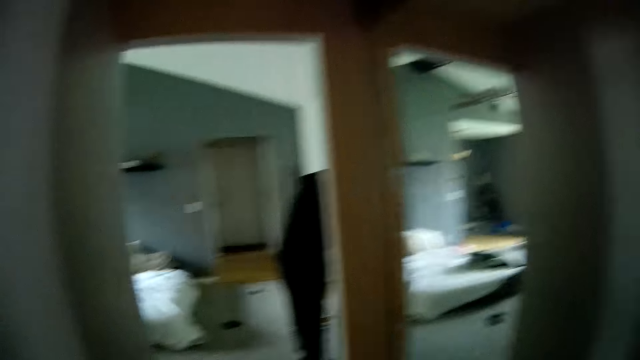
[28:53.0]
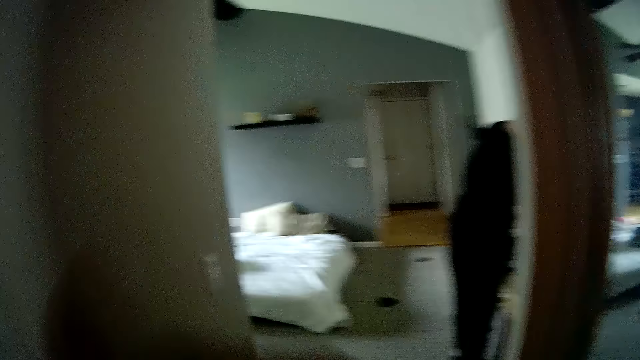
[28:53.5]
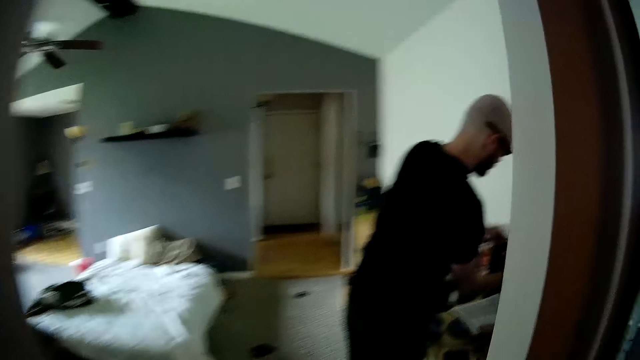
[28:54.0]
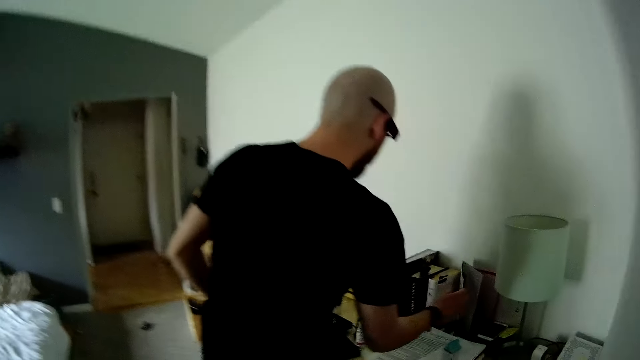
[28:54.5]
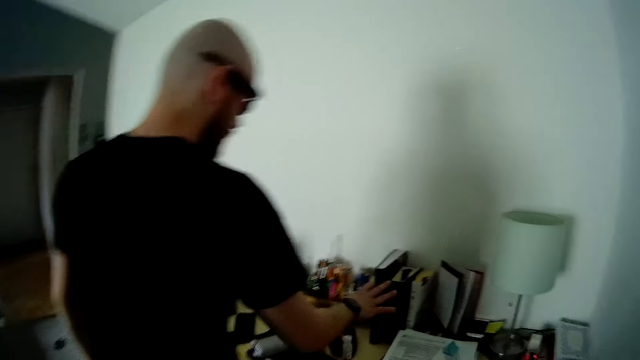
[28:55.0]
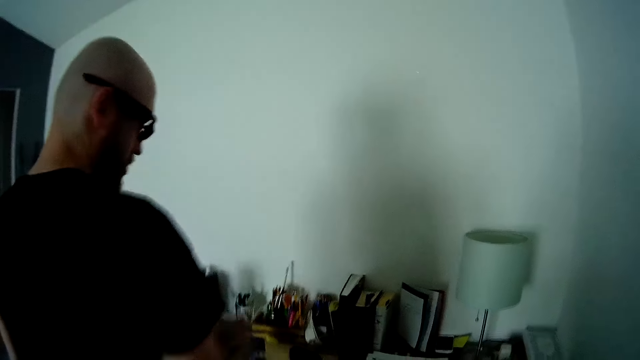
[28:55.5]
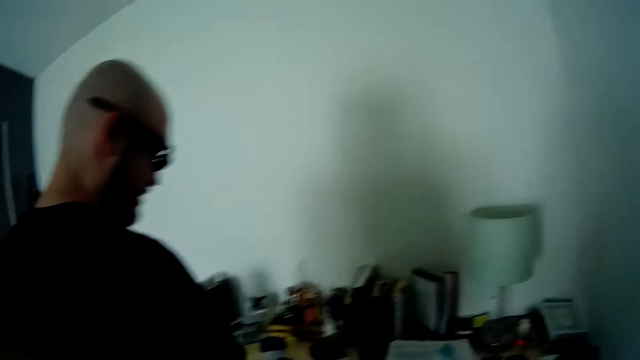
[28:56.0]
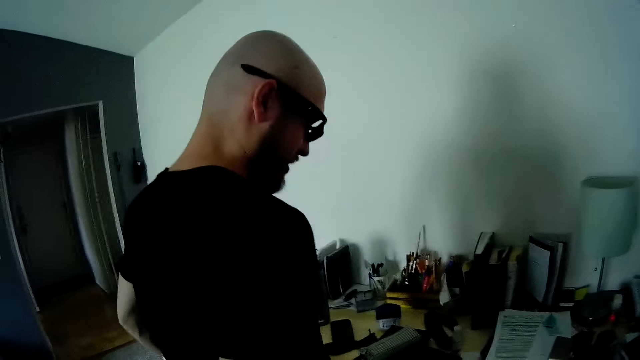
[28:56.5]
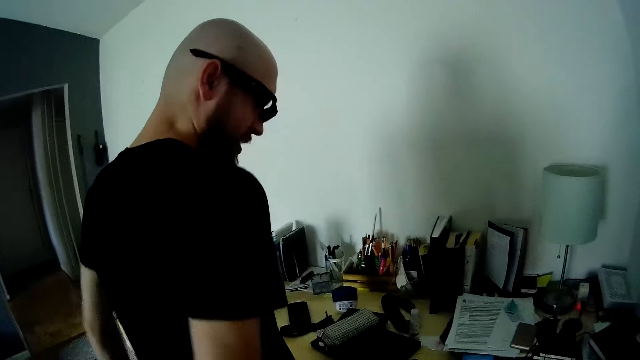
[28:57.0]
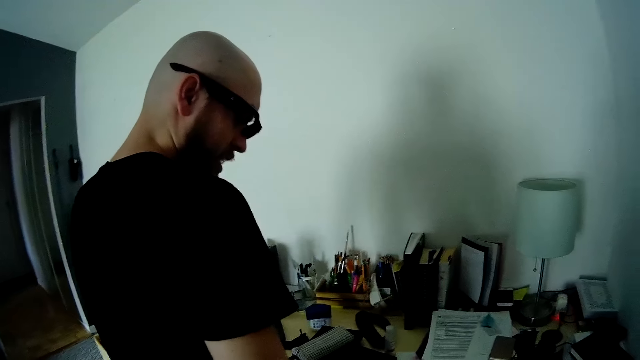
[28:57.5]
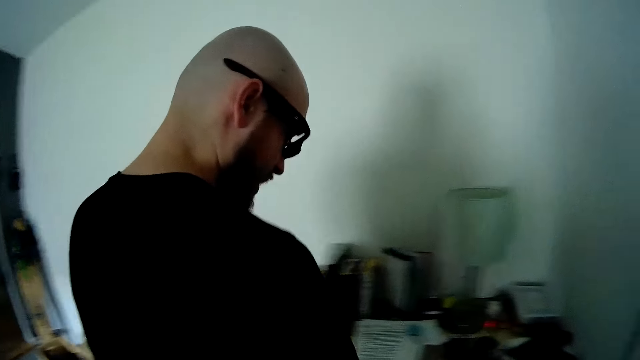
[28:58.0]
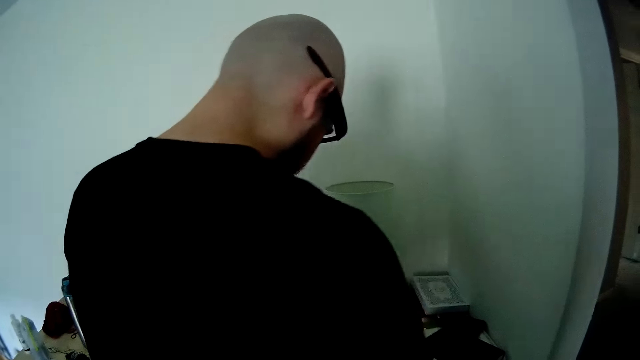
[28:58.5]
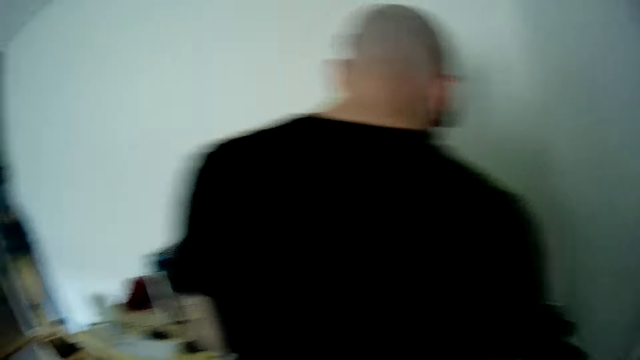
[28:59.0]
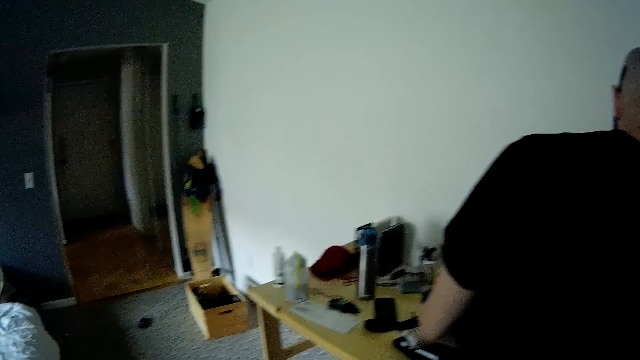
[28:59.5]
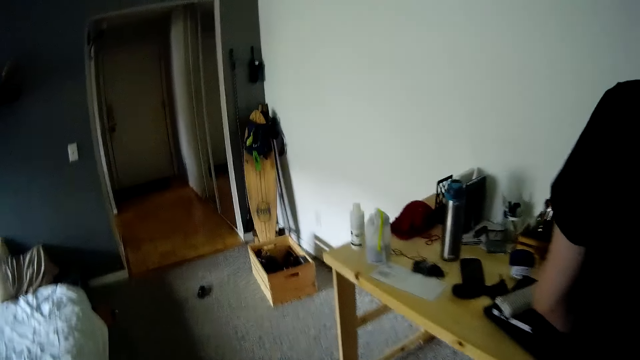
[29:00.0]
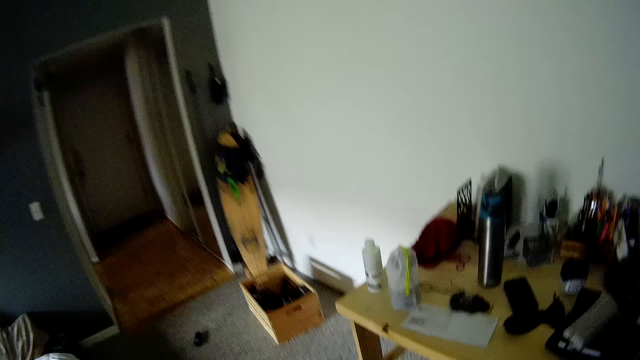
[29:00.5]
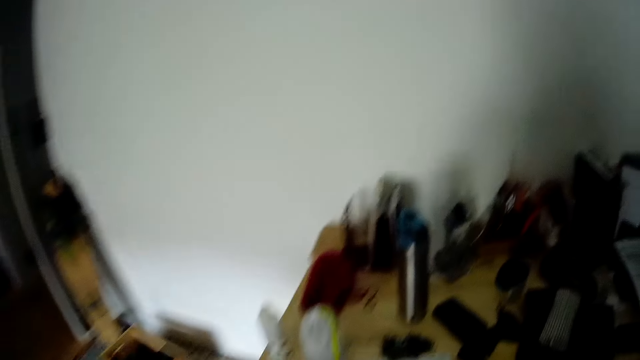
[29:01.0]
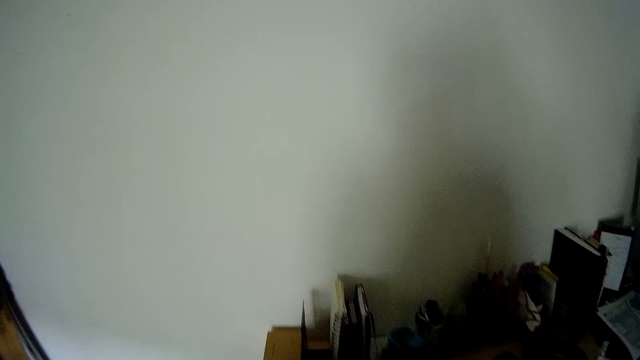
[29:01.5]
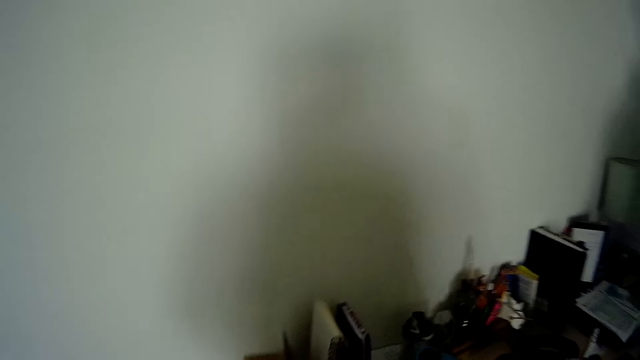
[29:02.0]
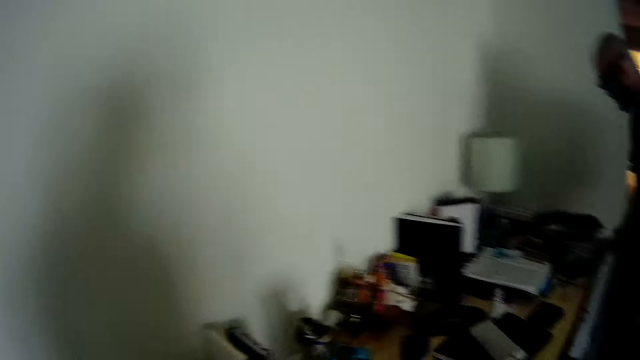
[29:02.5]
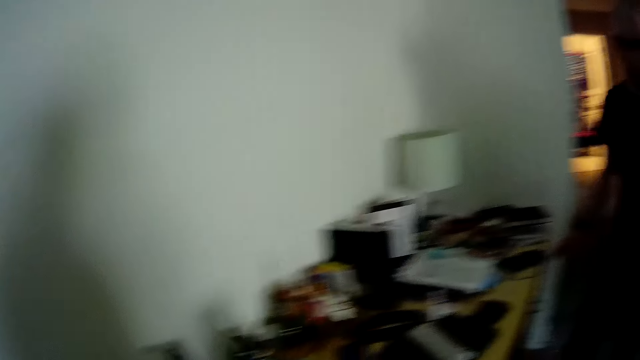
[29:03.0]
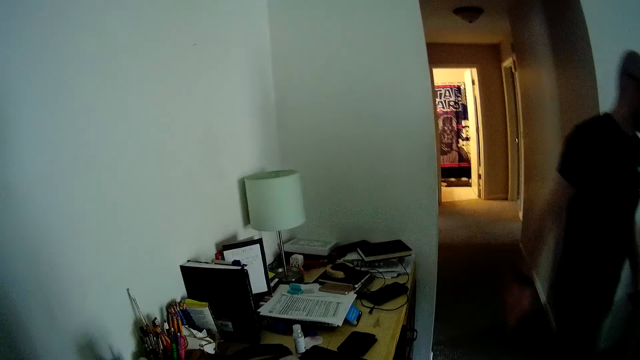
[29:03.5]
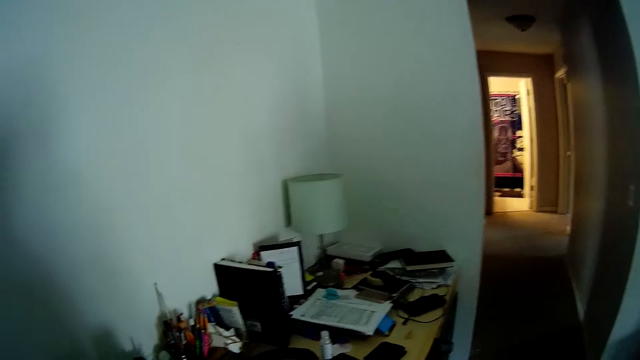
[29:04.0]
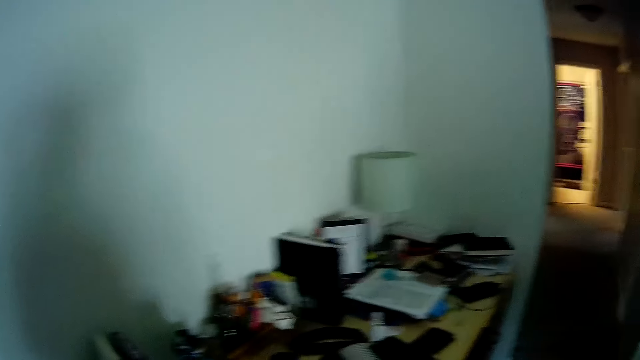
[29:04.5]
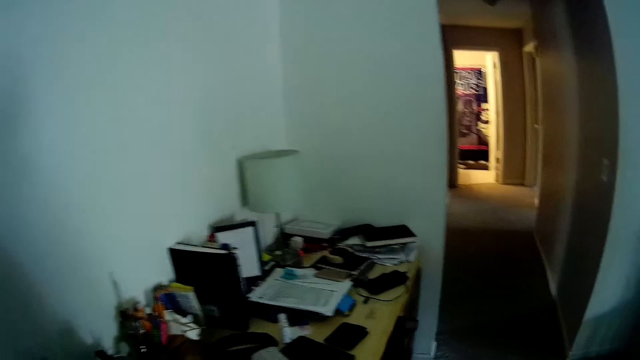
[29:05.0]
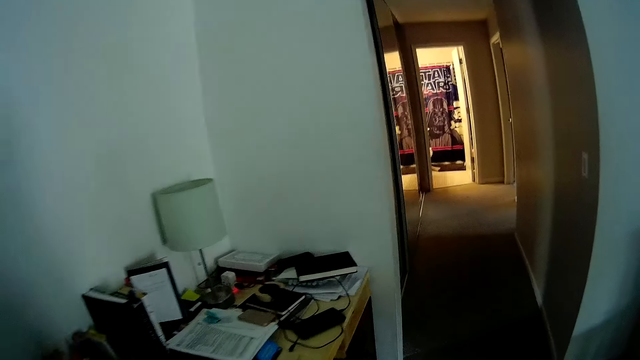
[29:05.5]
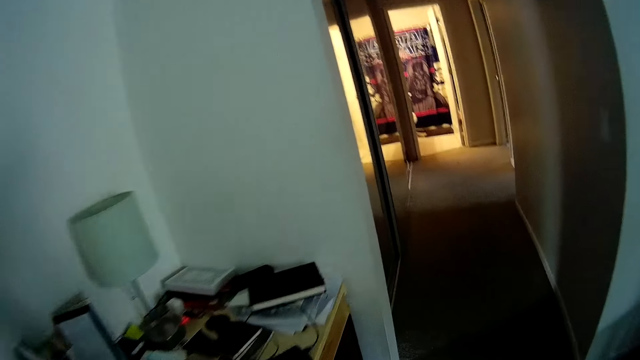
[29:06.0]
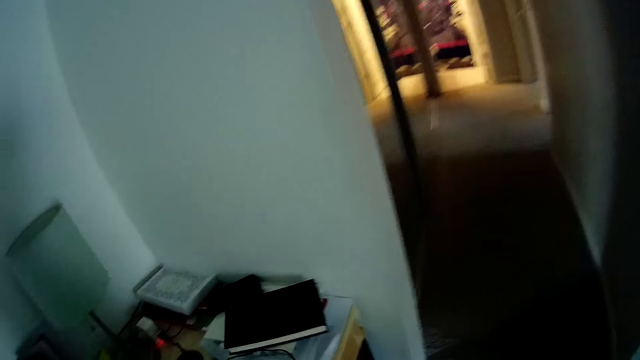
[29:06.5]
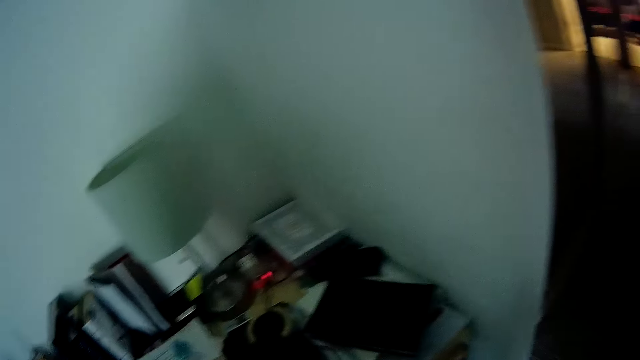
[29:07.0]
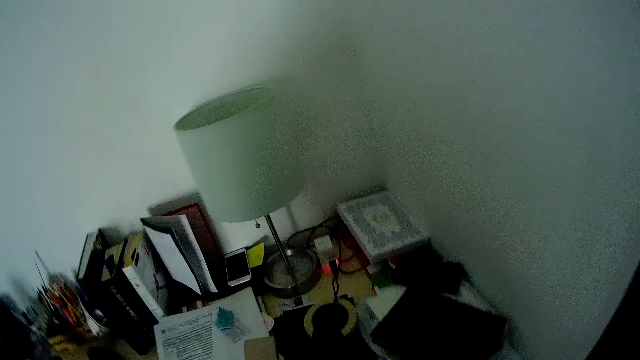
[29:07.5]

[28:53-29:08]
The camera wearer walks around the house and lifts clothes. The man places a card on a table in the bedroom with his right hand. He arranges books on the table, removes his hands from the books and arranges the books on the table. The camera wearer looks around and walks around. The man turns around and walks around. The camera wearer walks around.

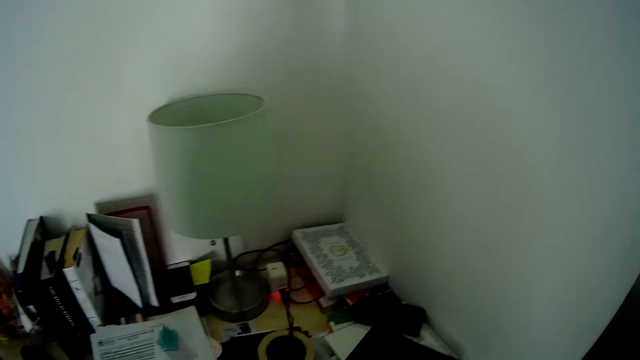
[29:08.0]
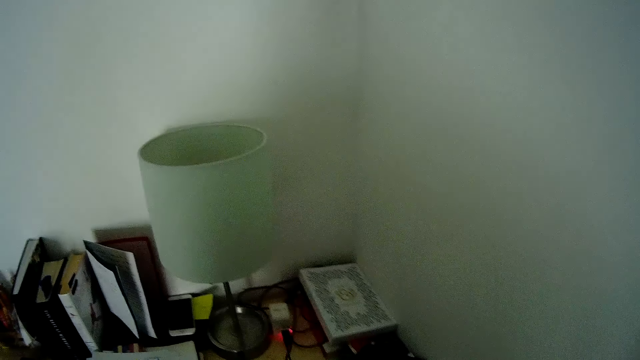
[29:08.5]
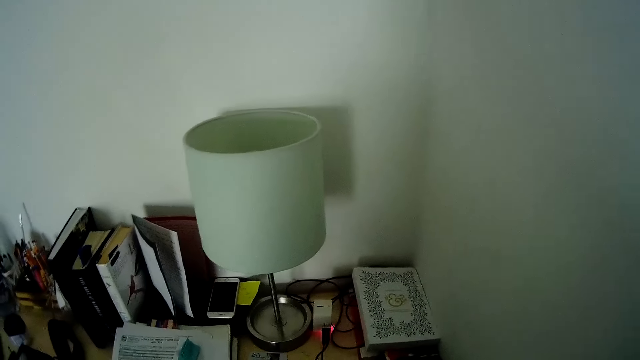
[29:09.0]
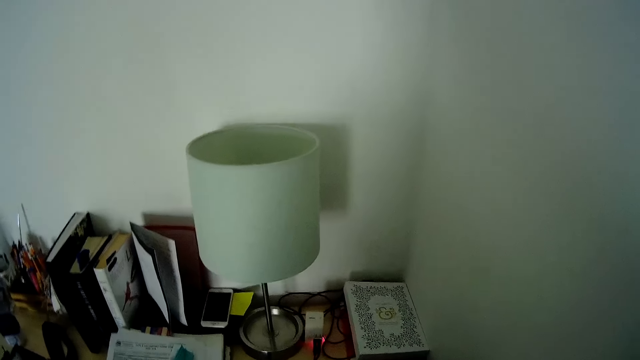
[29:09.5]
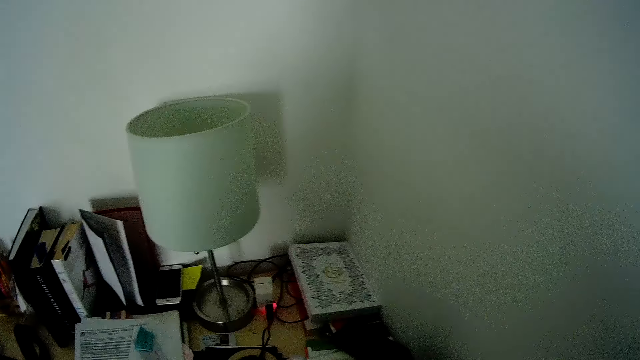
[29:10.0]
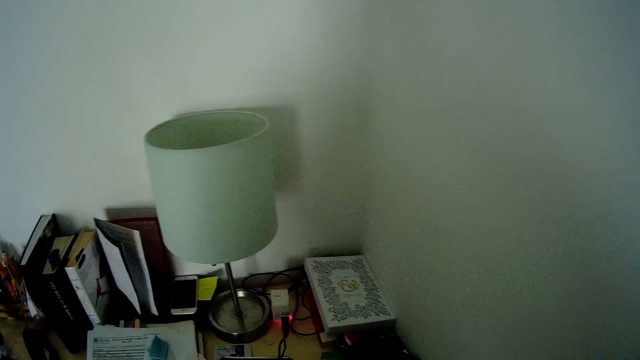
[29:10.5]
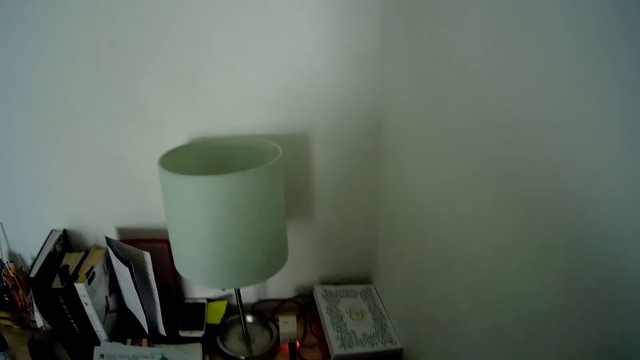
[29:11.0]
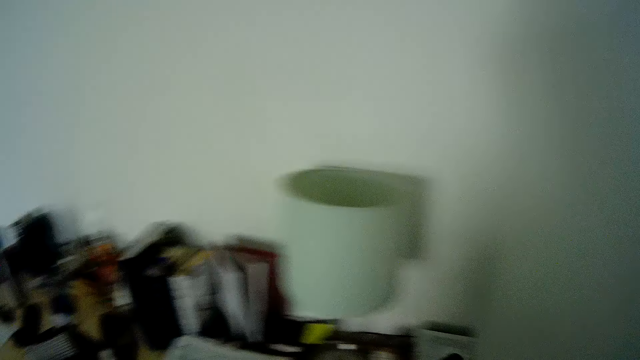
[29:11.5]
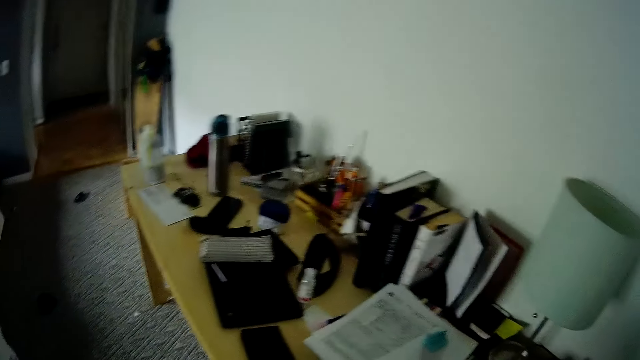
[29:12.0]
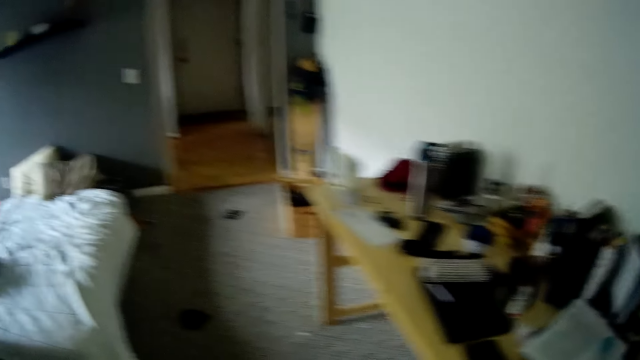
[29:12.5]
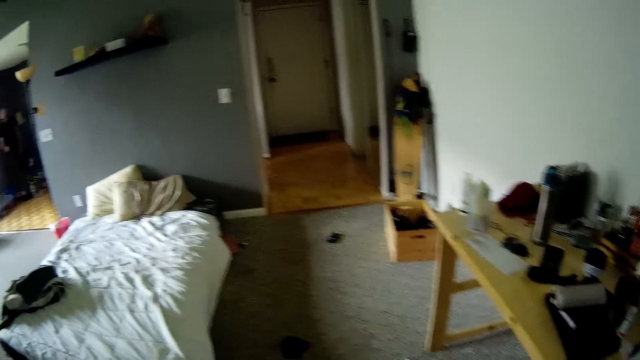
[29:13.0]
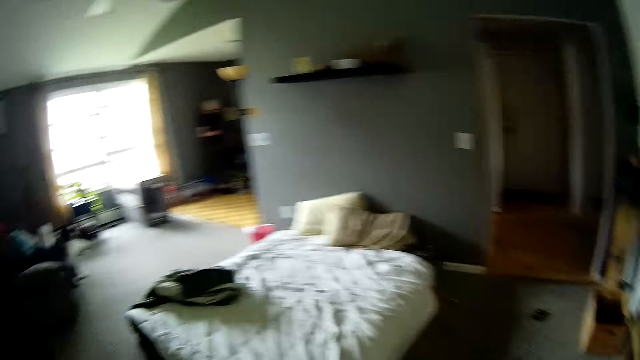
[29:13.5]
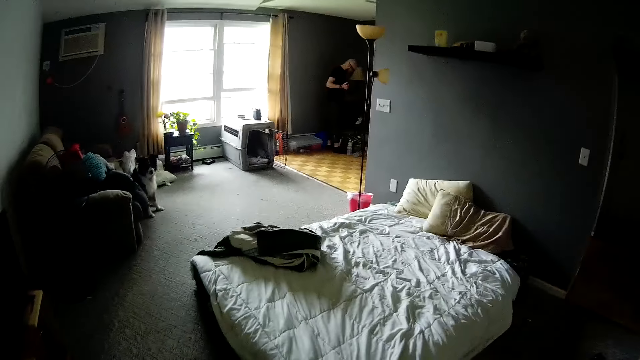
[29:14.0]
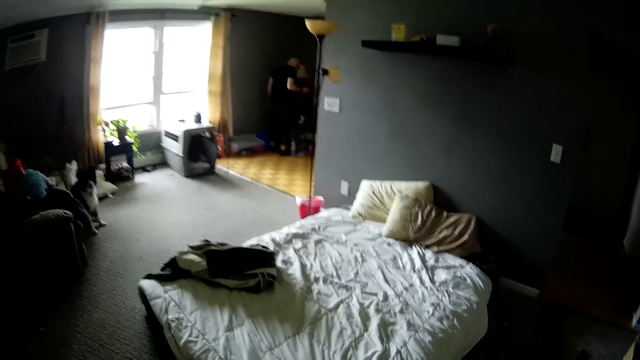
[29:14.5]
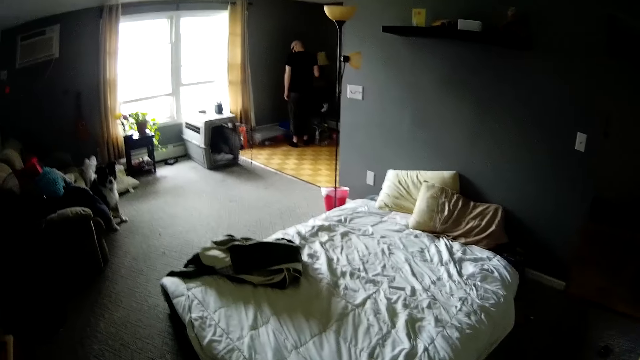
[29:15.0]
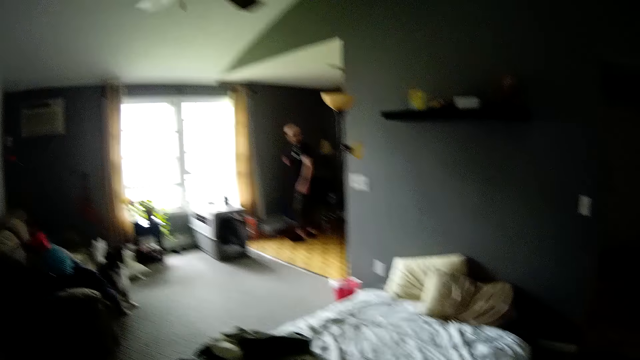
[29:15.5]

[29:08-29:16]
The camera wearer looks around. They turn. They look around. The person turns.
